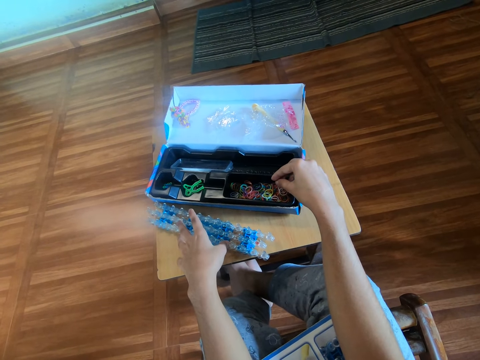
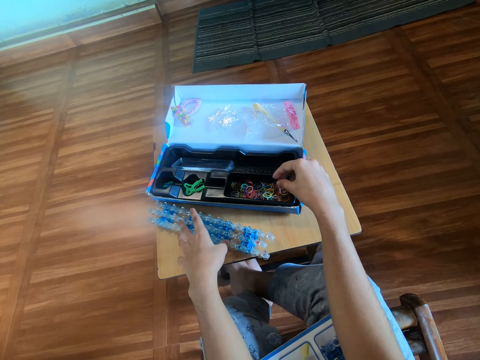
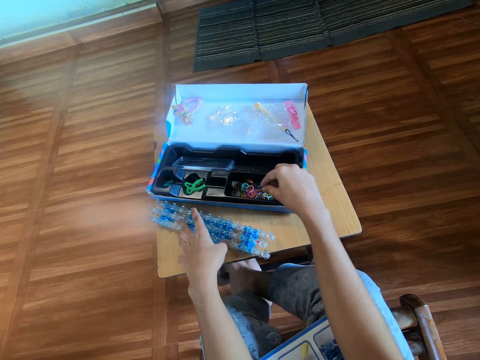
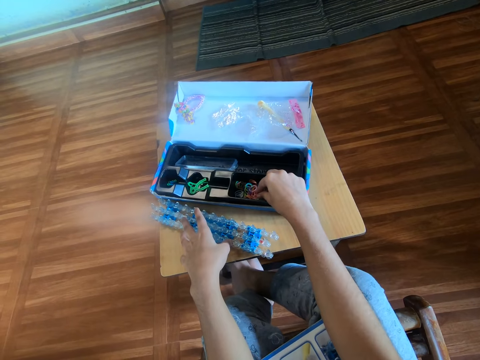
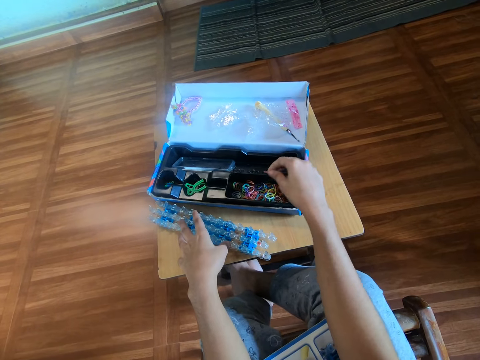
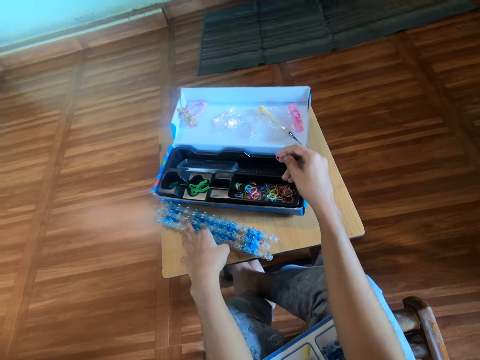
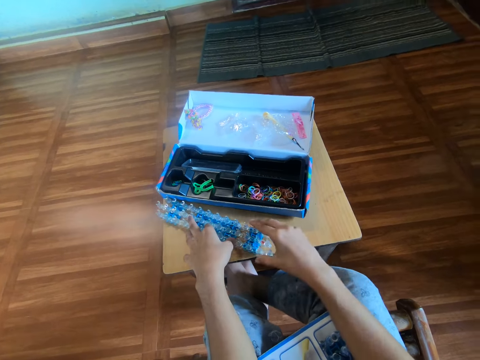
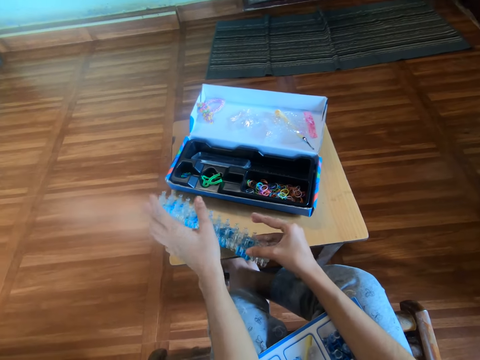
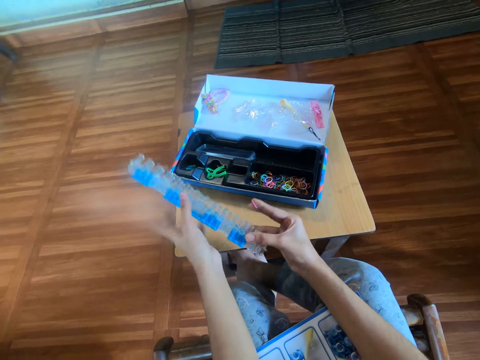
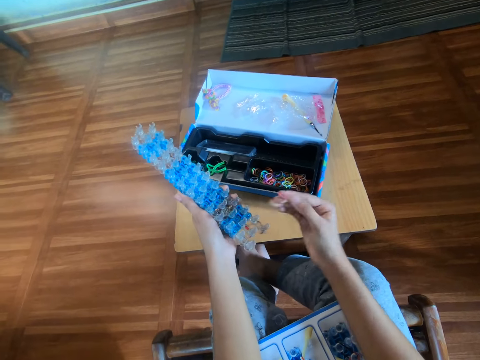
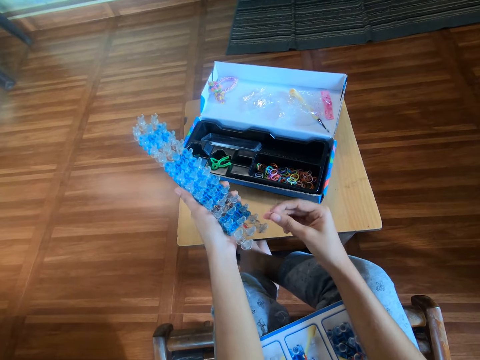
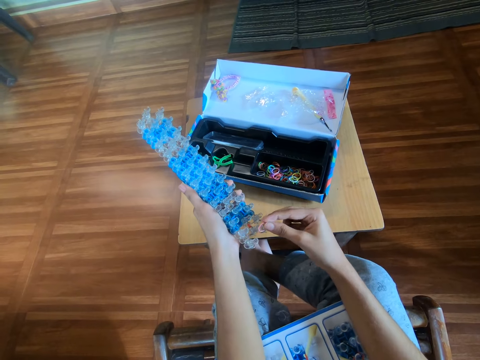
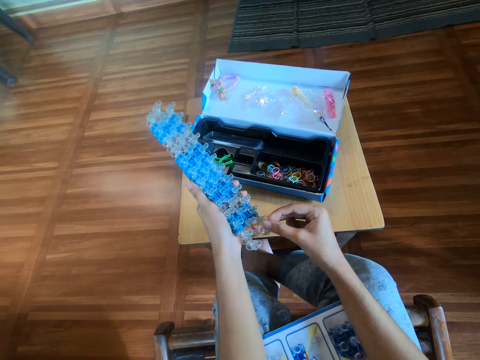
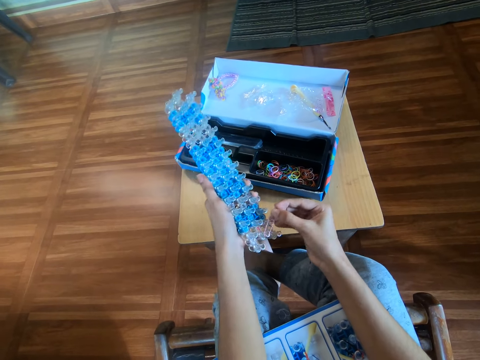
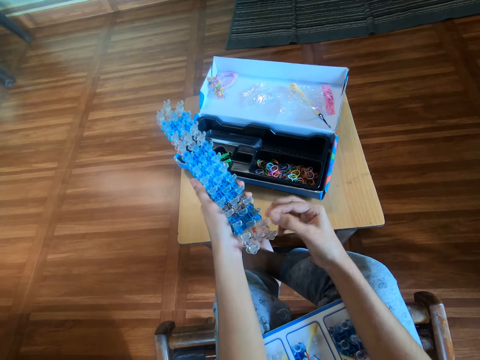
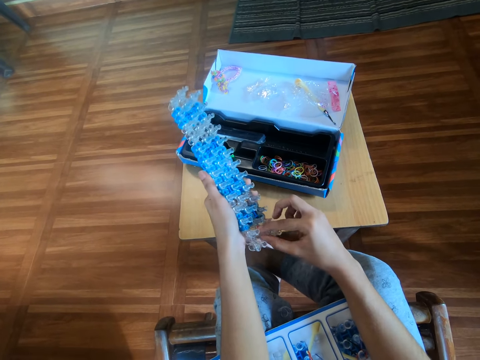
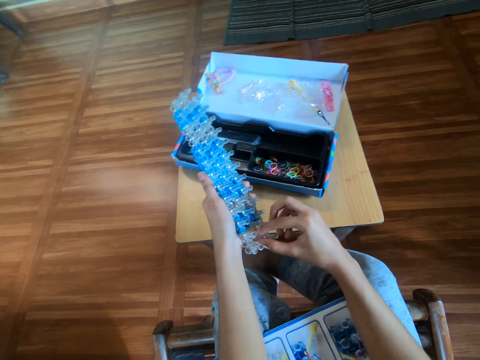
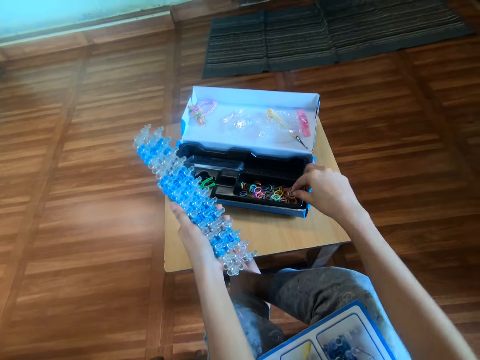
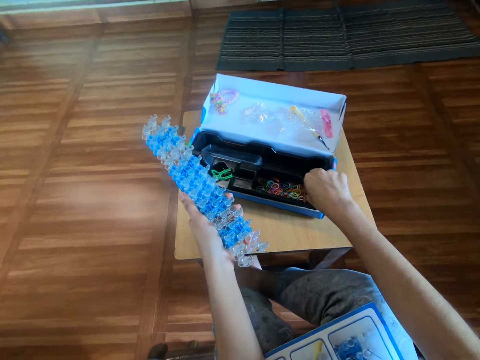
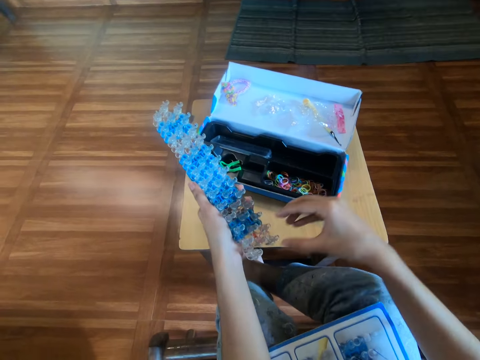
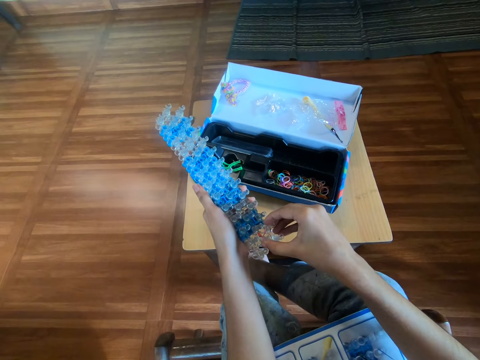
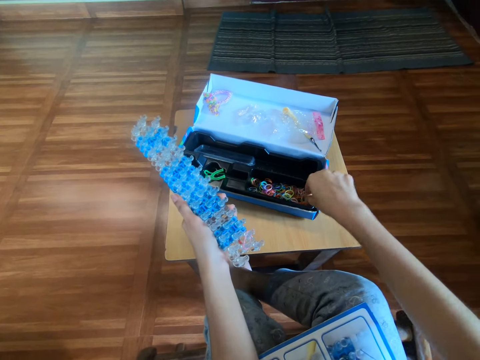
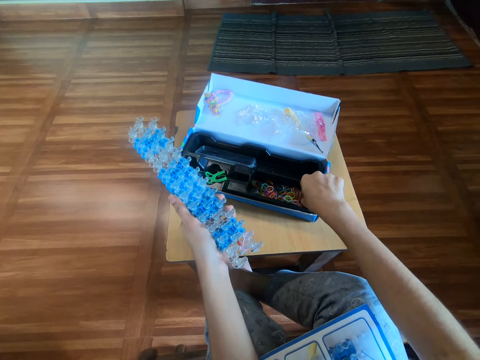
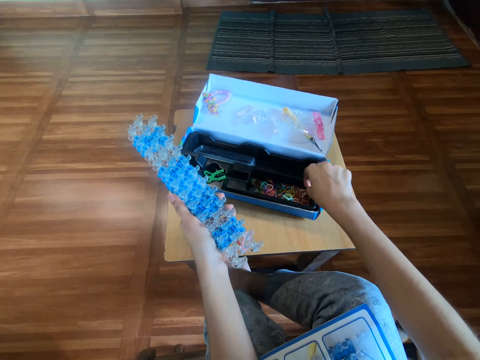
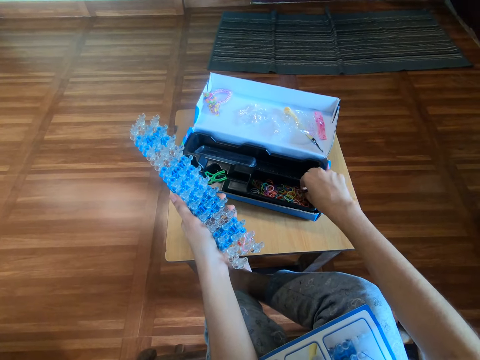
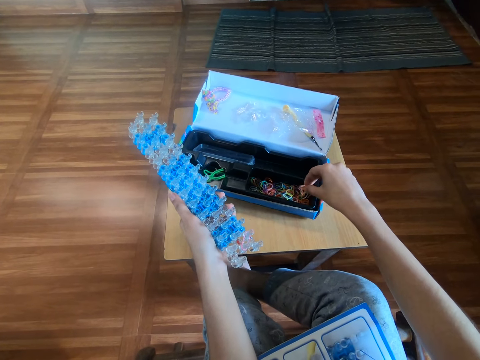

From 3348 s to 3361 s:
The camera wearer picks up a rubber band from the pack with the right hand. They pick up the loom with the right hand. They move the loom to the left hand from the right hand. They hold the rubber band. They put the rubber band on the loom with the right hand. They hold the rainbow loom. They adjust the rubber on the loom with the right hand. They pick up a rubber band from the pack with the right hand.

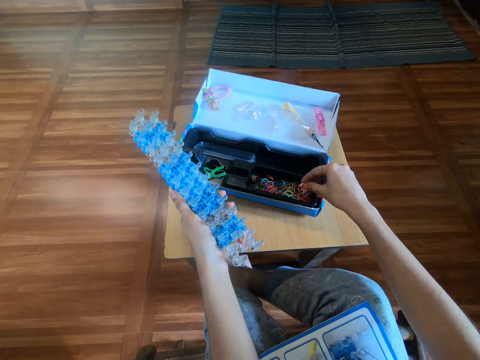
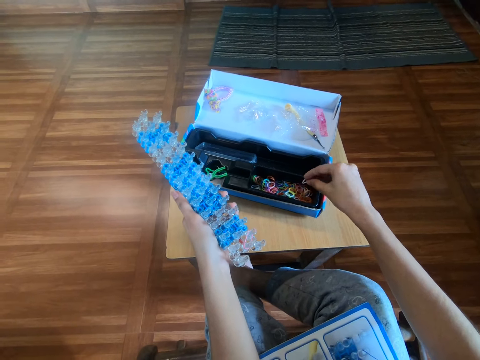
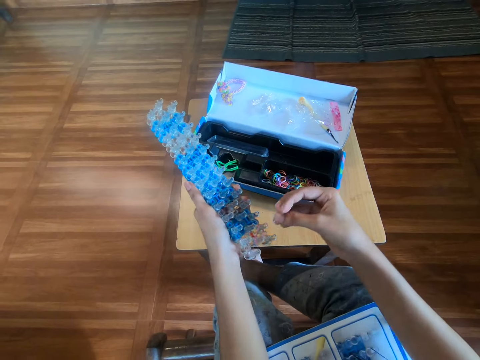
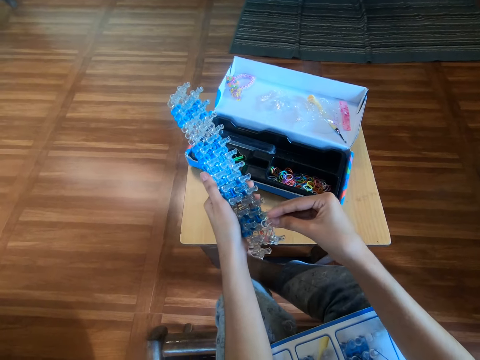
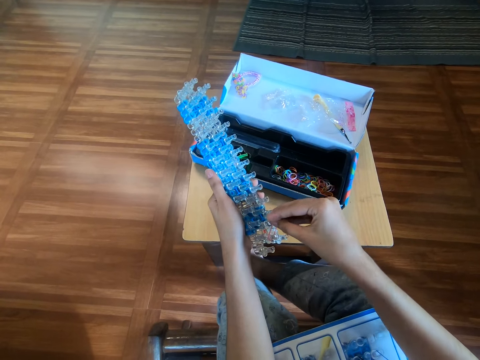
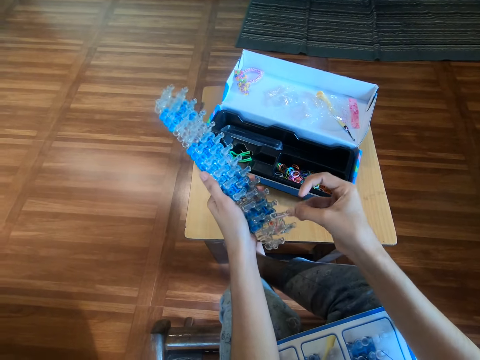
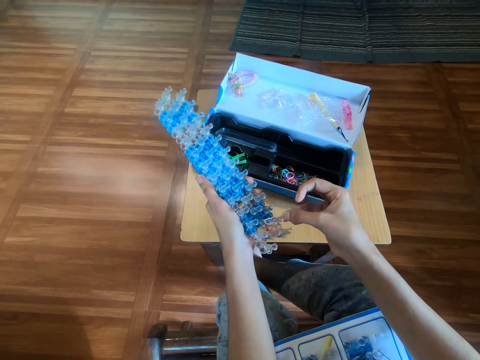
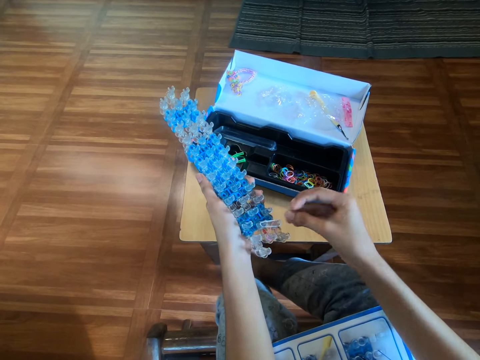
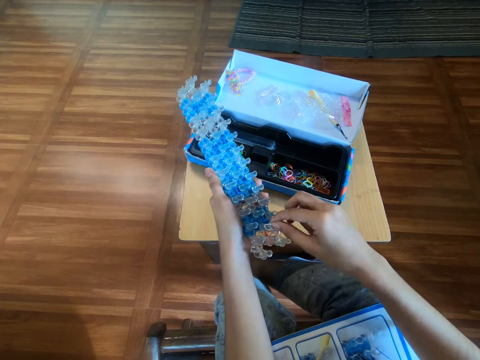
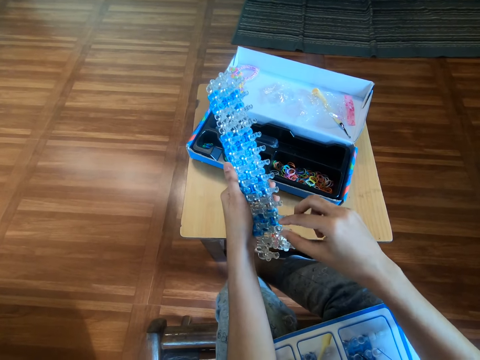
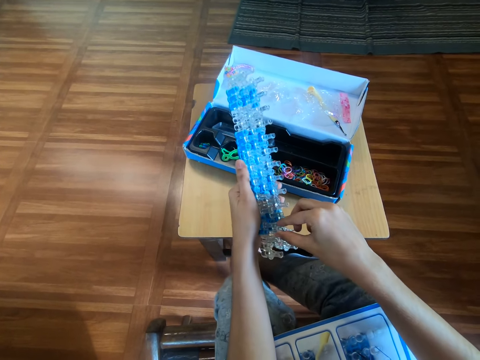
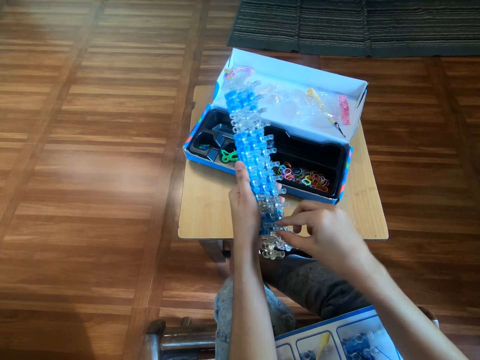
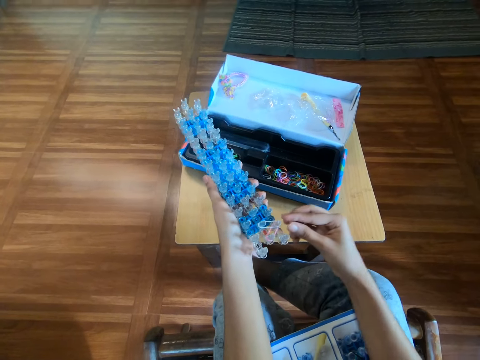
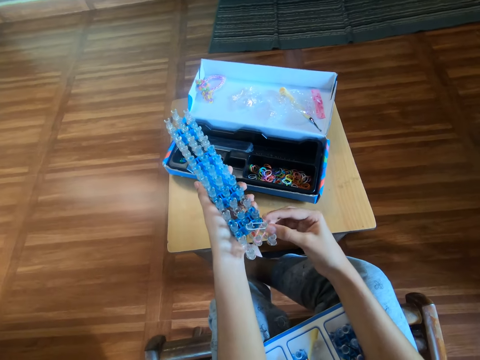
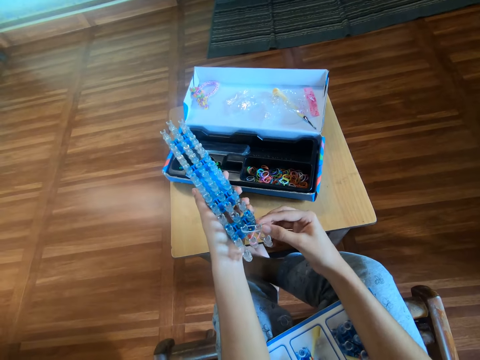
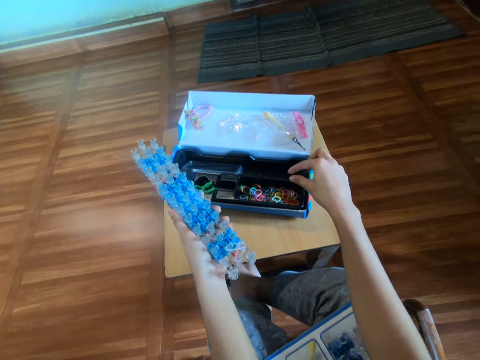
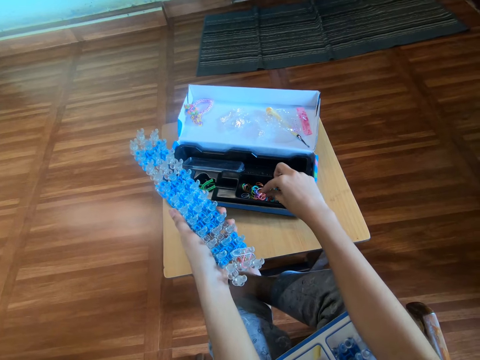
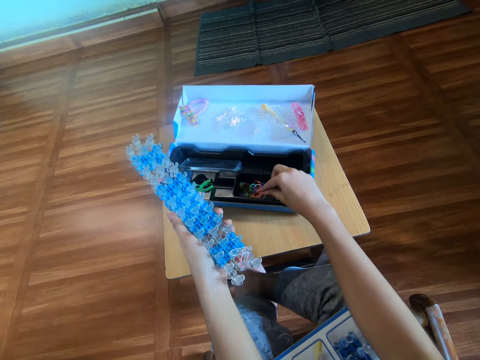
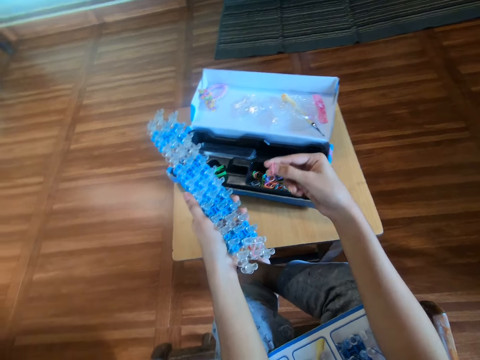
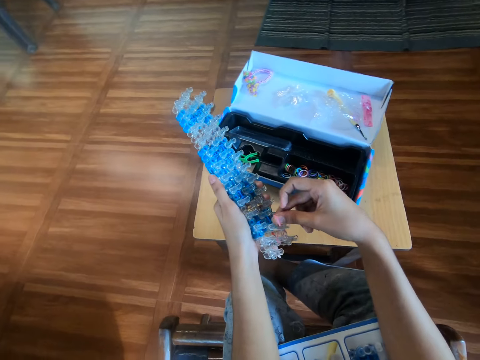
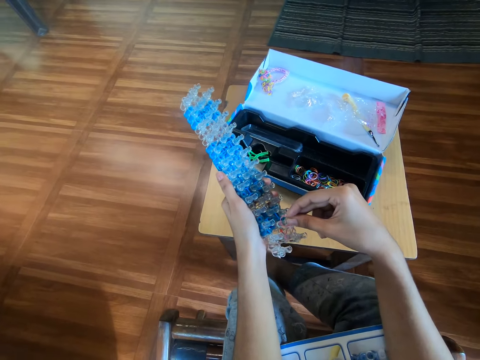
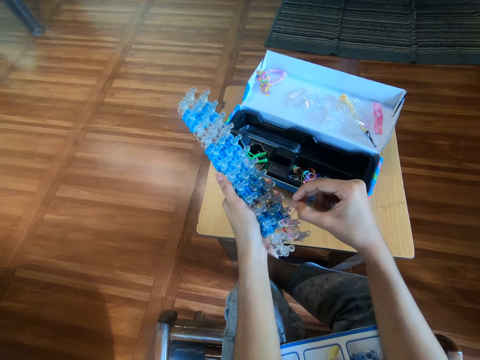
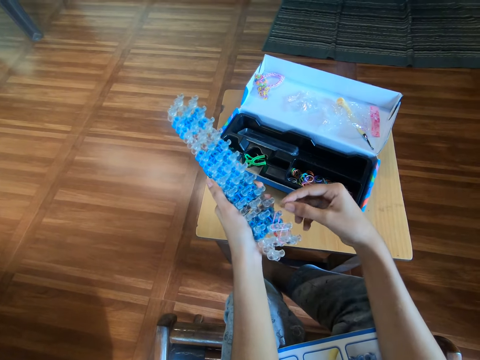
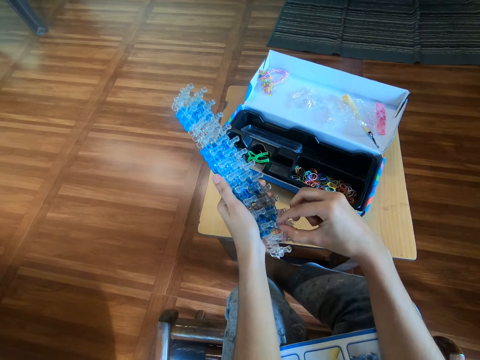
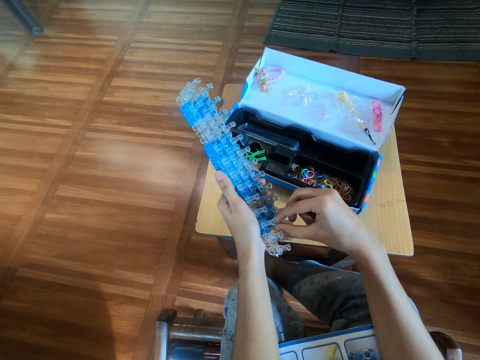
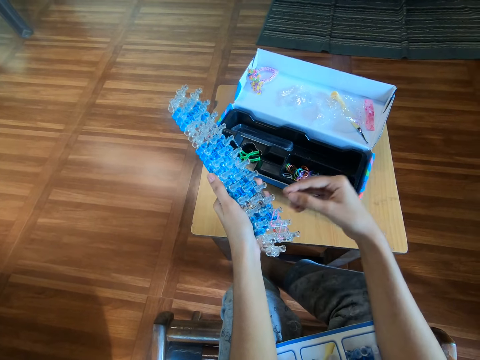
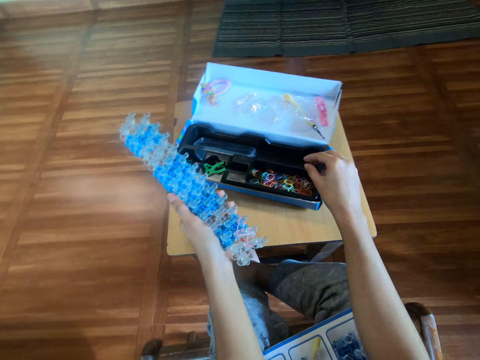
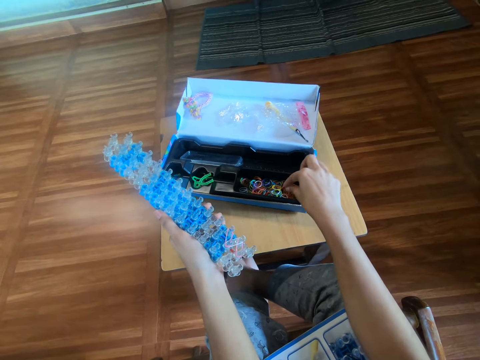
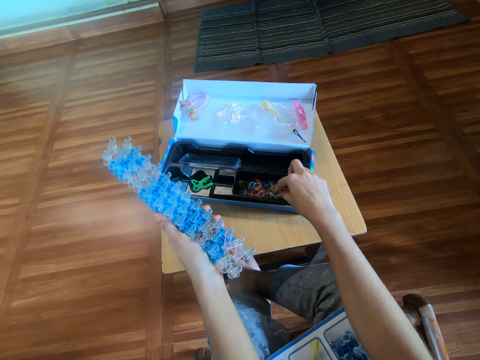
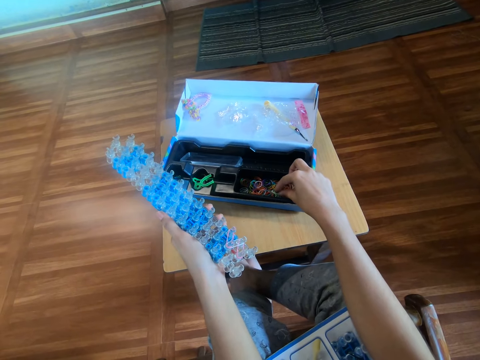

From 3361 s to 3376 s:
The camera wearer holds the rubber band. They put the rubber band on the rainbow loom with the right hand. They hold the rainbow loom. They pick up a rubber band from the pack with the right hand. They put the rubber band on the loom with the right hand. They pick up a rubber band from the pack with the right hand.
